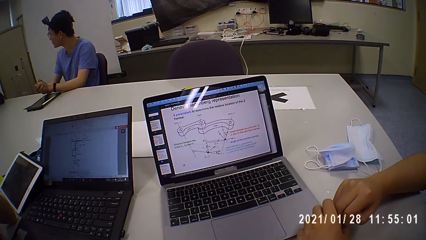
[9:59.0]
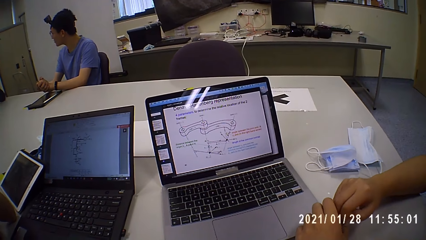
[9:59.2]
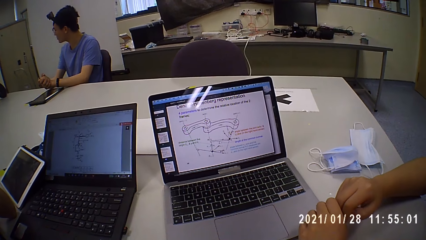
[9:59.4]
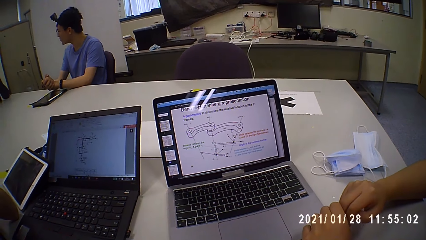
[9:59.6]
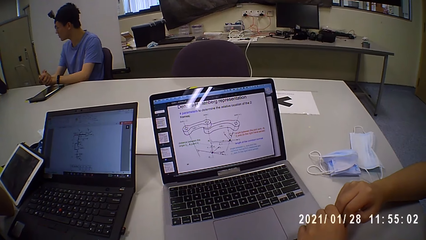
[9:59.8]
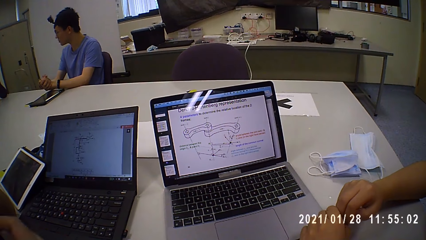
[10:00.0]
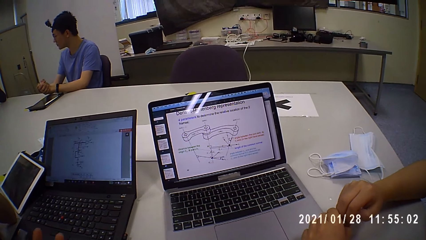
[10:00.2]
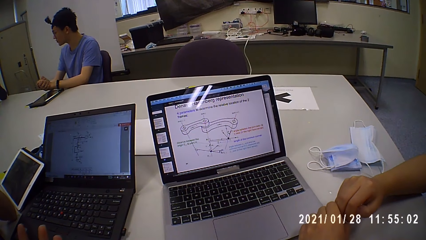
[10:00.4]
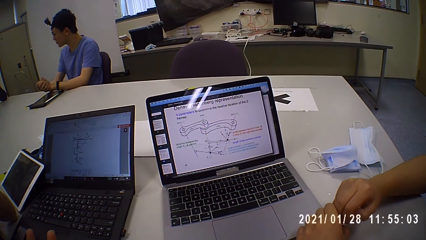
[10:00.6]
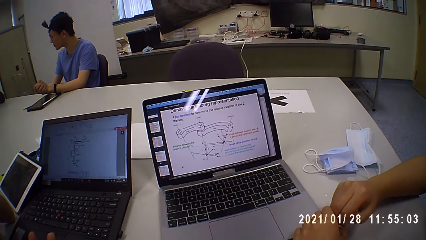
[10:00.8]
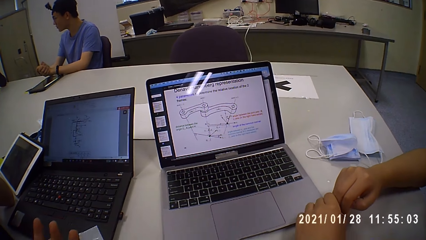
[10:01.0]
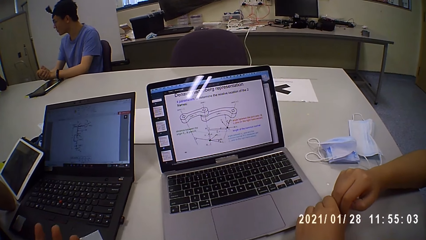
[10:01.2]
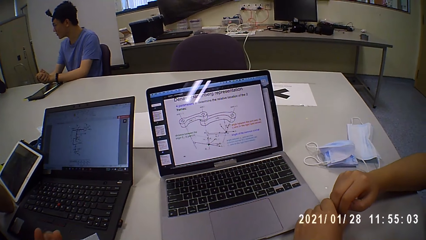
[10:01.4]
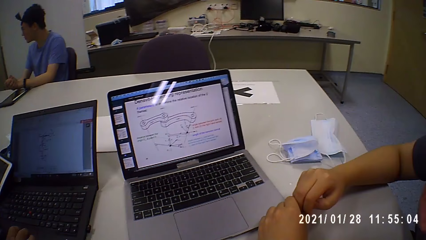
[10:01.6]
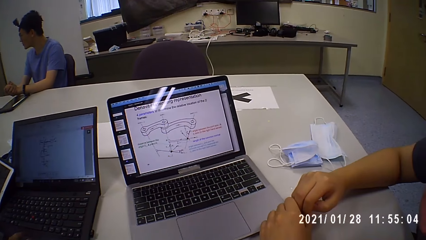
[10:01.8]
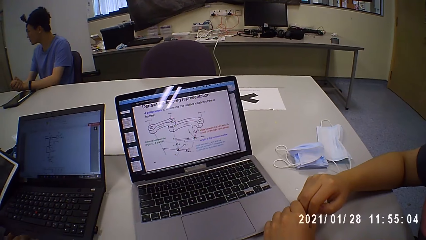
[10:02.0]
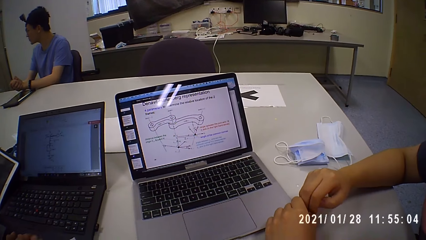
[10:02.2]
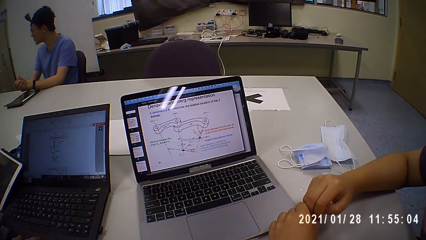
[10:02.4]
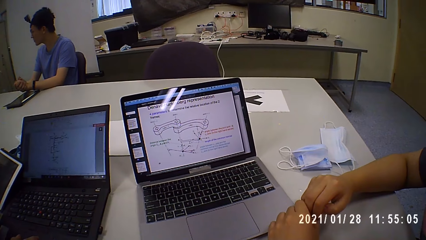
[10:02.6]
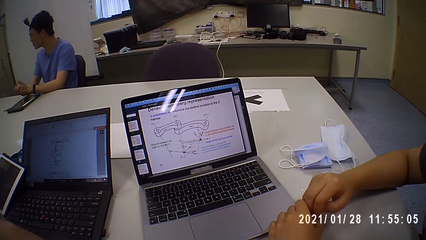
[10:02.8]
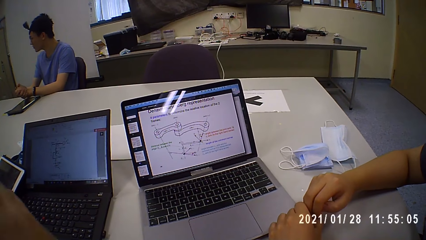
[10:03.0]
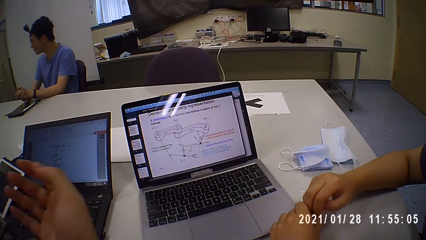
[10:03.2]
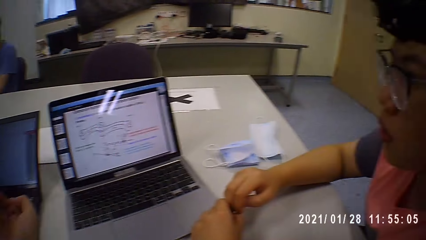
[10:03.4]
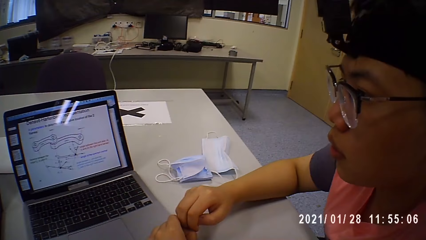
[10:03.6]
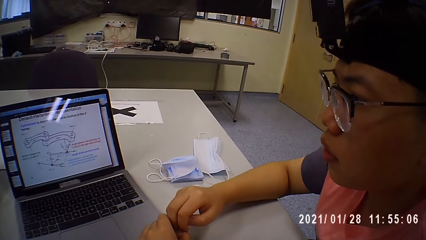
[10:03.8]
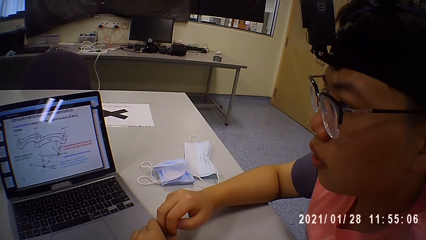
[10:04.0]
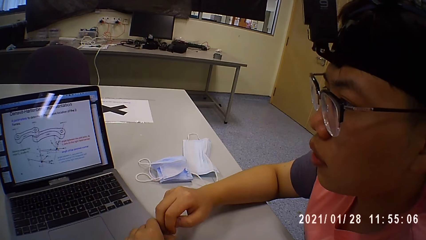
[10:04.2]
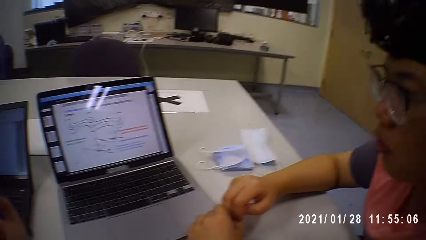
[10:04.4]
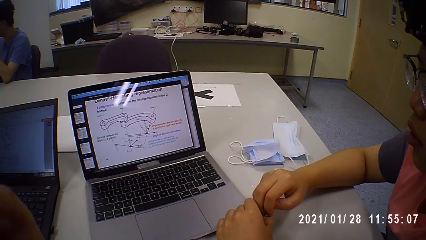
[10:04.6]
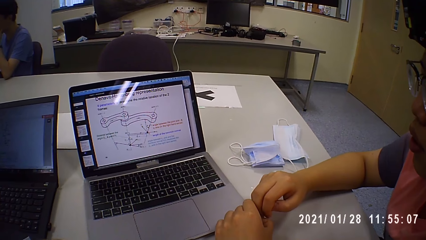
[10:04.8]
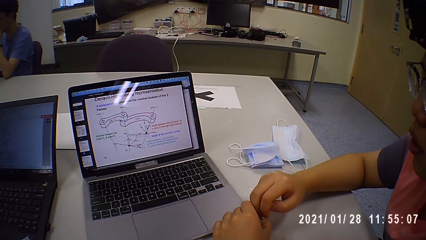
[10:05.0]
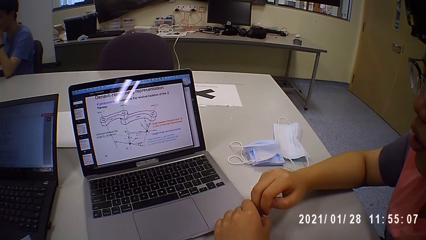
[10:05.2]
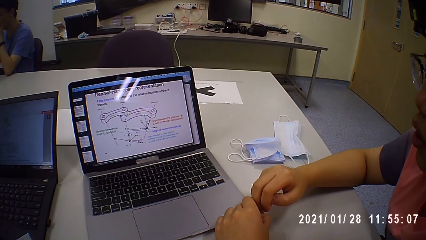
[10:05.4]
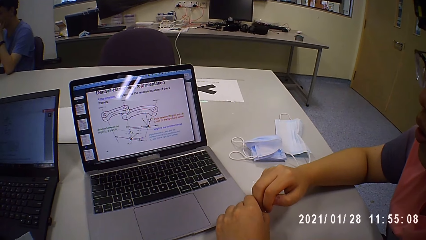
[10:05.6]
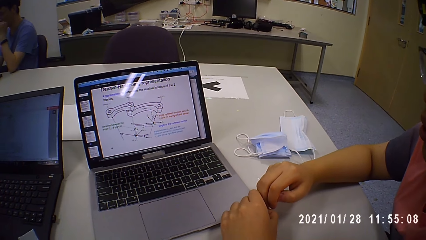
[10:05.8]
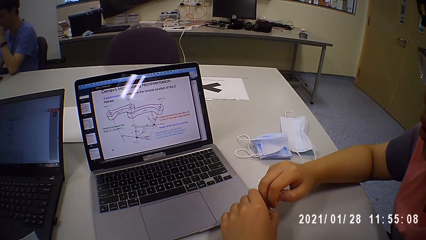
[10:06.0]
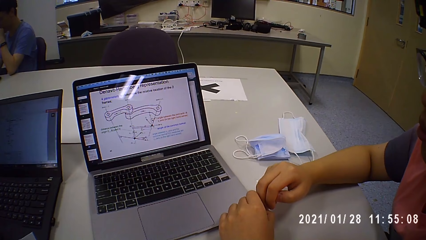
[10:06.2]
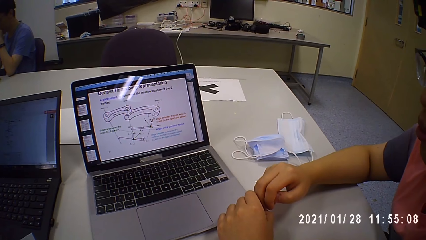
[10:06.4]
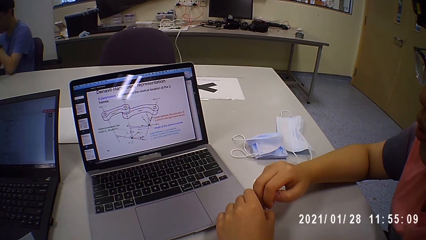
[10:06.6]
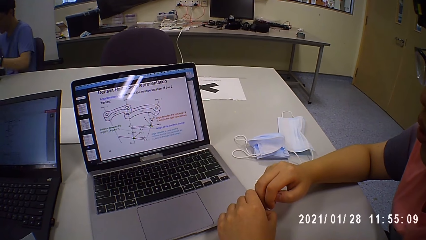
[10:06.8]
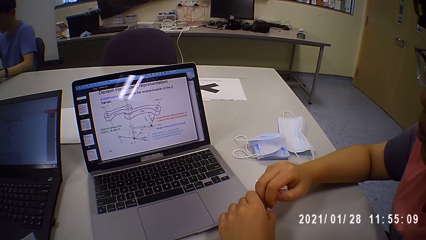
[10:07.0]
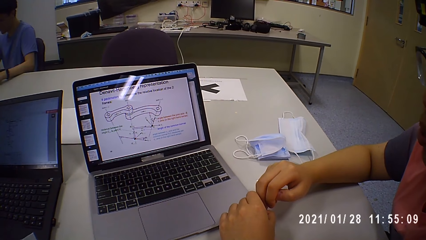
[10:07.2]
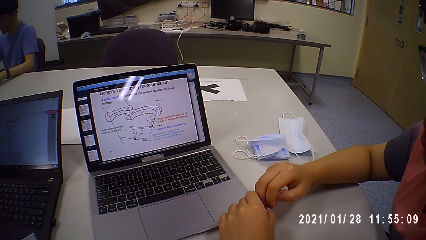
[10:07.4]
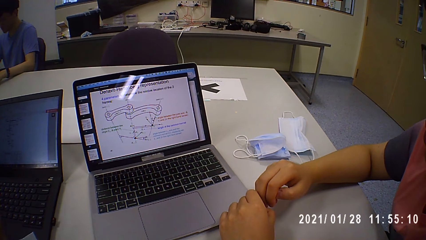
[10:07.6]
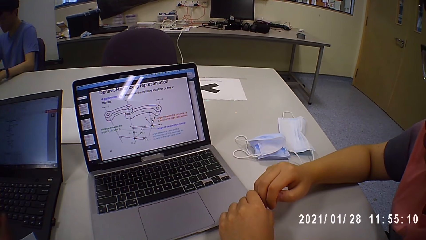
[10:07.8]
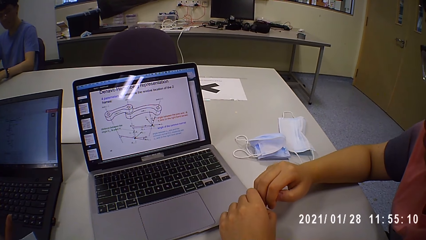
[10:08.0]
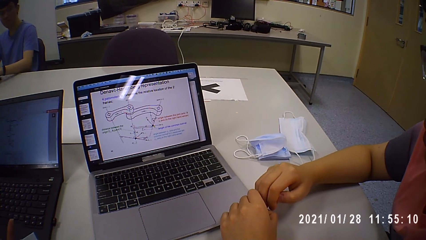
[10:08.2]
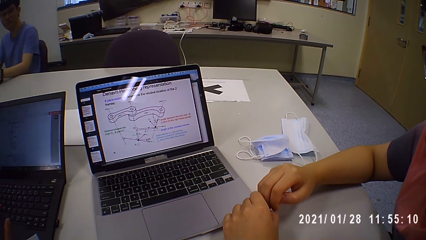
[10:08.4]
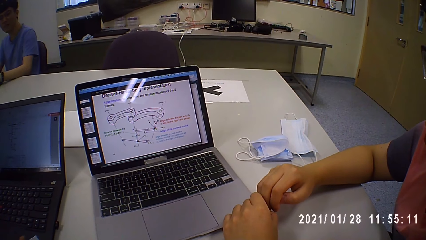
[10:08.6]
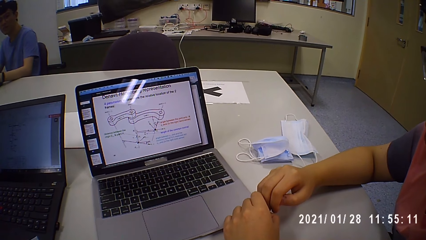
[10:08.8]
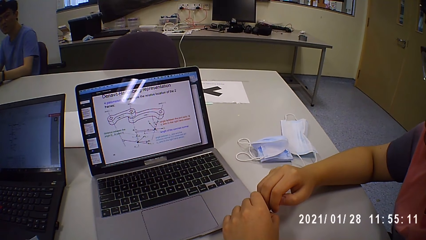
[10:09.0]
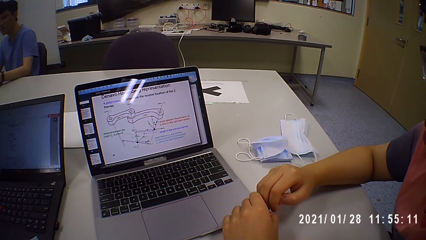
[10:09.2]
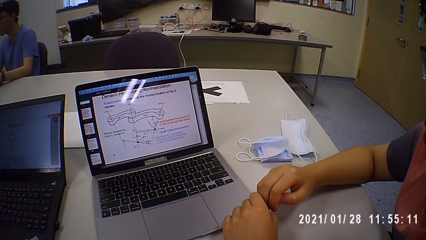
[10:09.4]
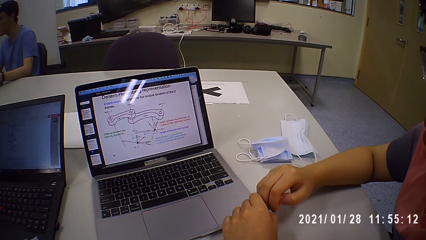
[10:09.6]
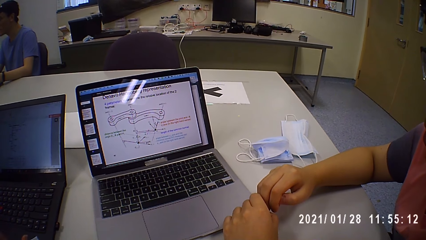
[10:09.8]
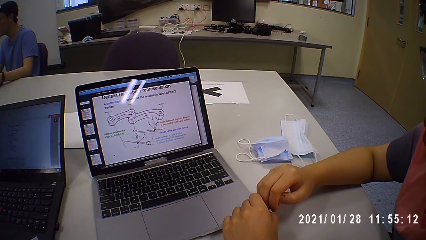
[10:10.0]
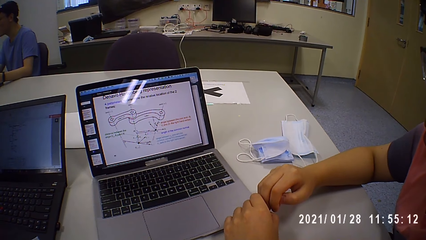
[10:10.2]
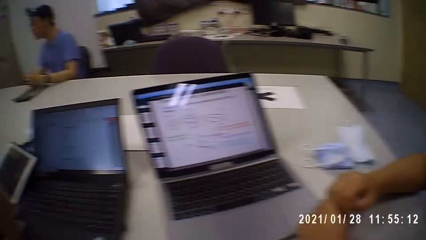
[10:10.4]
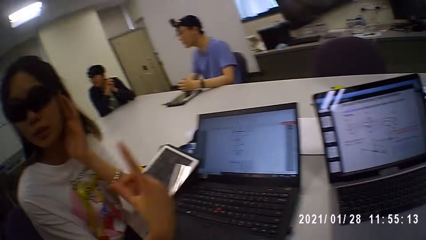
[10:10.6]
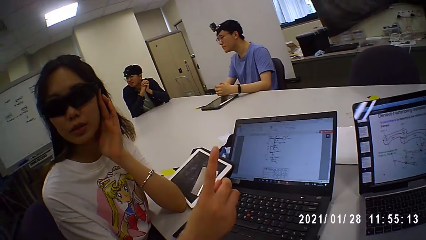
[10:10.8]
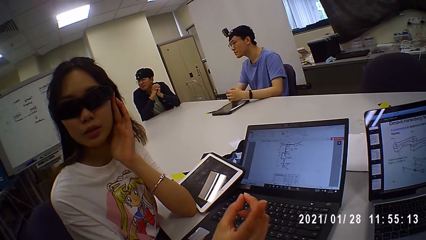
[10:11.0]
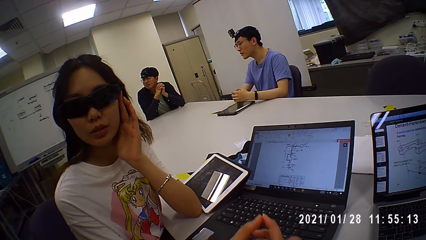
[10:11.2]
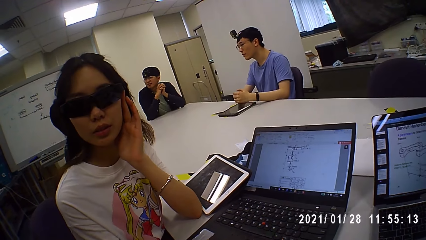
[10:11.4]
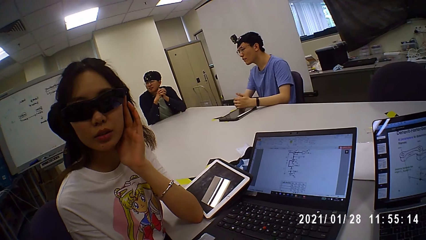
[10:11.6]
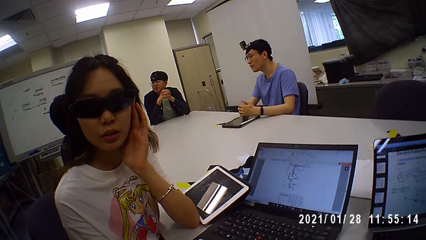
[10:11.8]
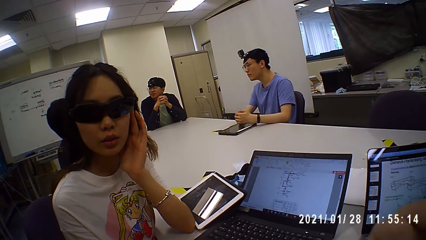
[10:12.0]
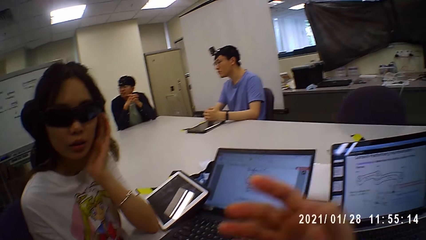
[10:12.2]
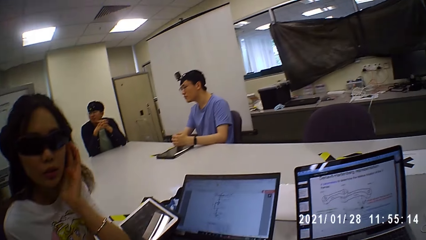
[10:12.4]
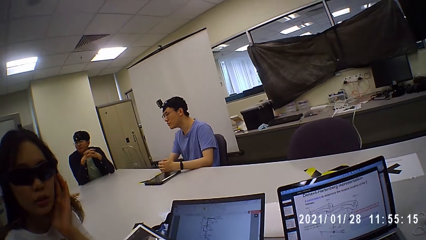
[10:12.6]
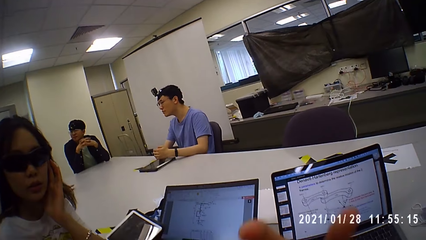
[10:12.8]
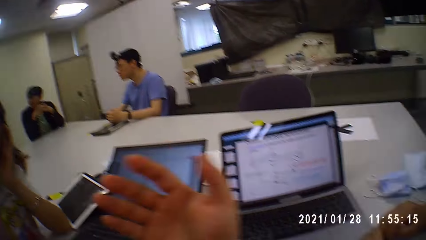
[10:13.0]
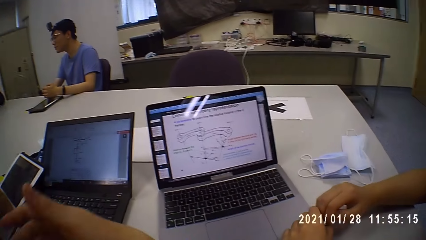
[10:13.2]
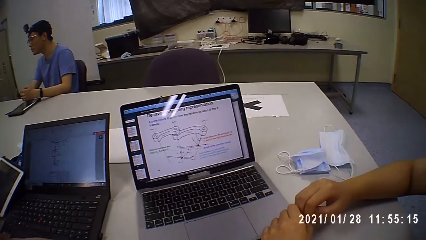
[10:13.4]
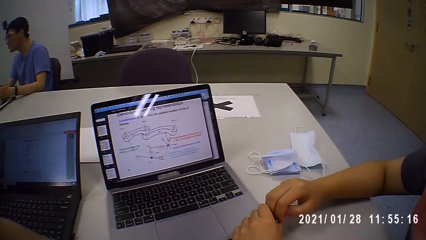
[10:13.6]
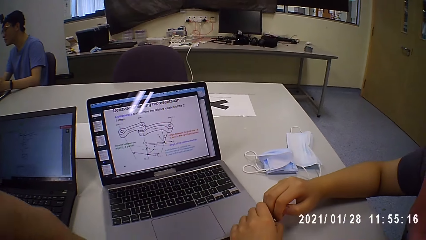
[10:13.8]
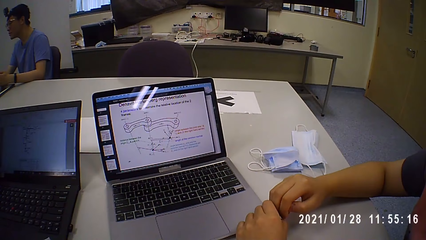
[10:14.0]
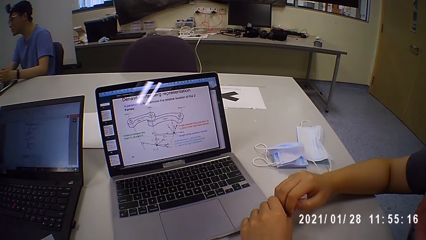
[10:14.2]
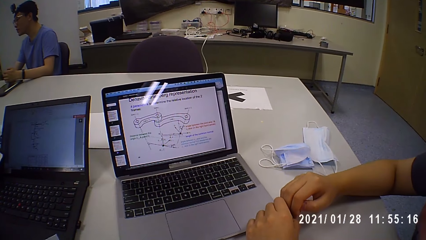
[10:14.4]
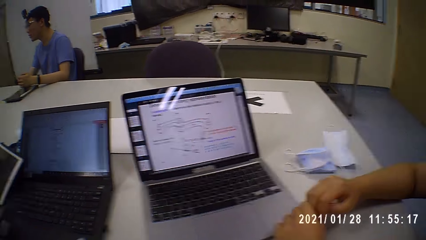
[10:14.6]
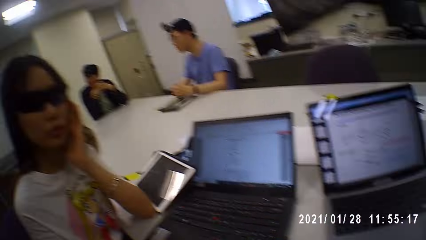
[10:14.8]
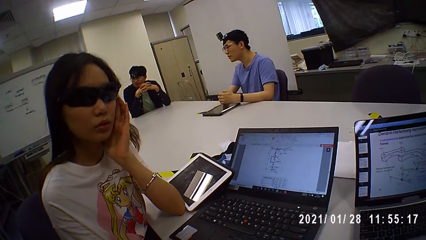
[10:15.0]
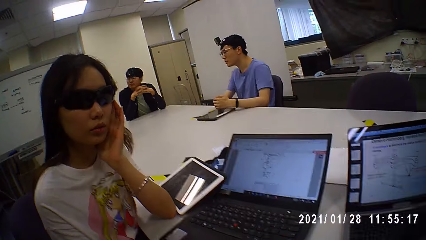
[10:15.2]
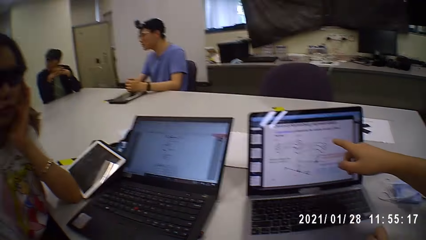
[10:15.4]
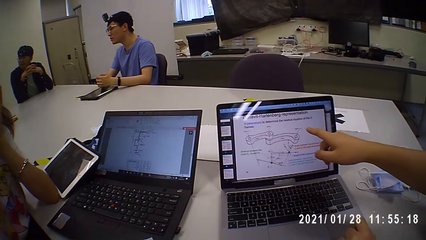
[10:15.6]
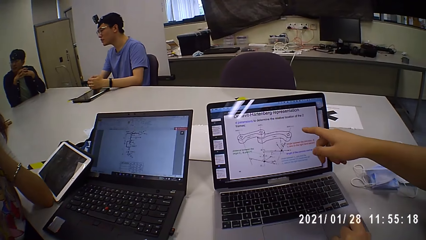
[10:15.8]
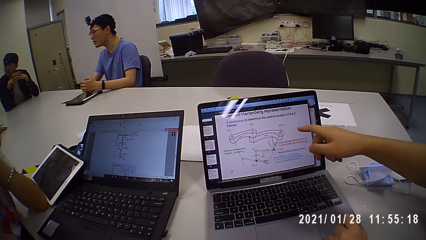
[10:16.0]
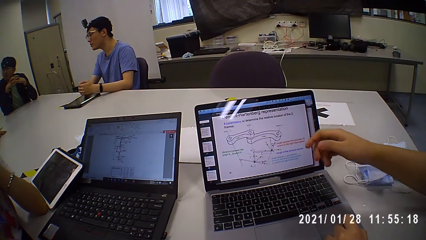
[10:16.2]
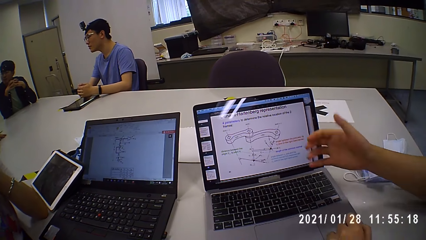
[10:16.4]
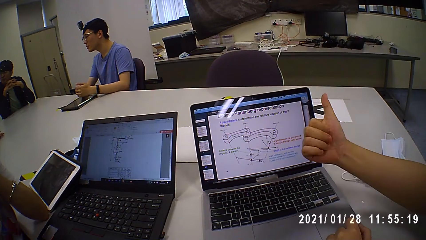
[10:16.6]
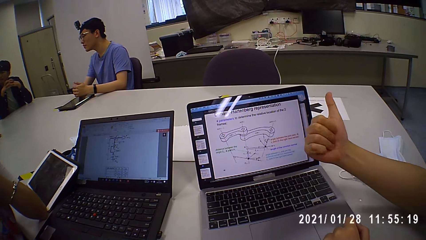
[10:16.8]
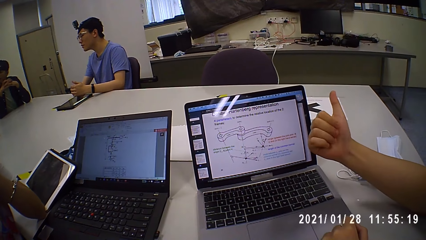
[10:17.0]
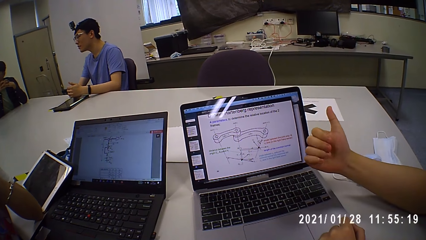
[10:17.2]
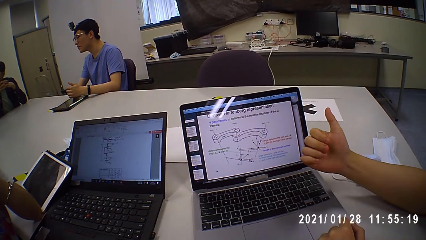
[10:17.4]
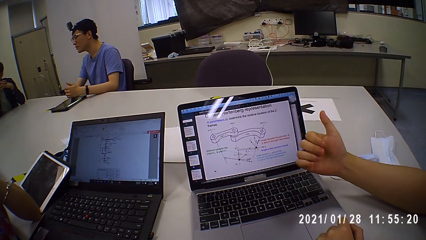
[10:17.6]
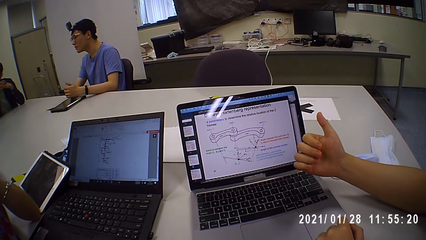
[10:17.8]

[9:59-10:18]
The camera wearer looks at the laptop and moves his right hand. A man looks at the laptop. A woman places her left hand on her face and gesticulates with her right hand. The camera wearer looks at the woman. He moves his right hand. He gesticulates with his right hand. The woman places her left hand on her face. The man gesticulates with his right hand and points at the laptop. The camera wearer moves his right hand.
